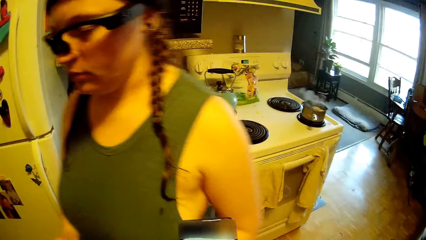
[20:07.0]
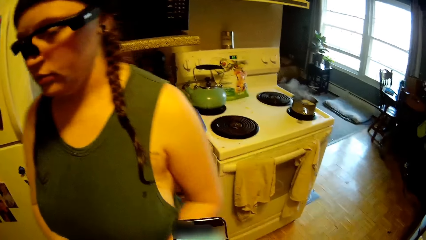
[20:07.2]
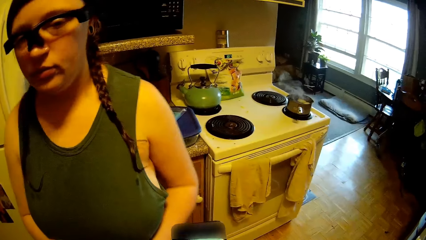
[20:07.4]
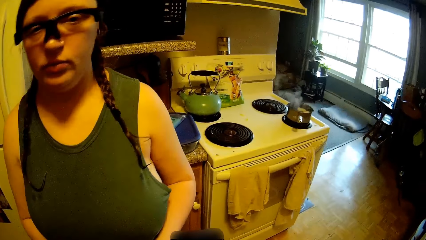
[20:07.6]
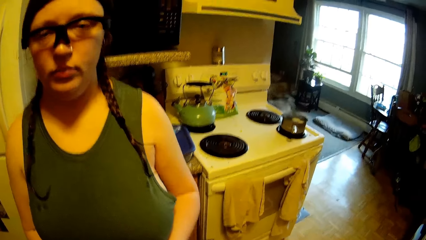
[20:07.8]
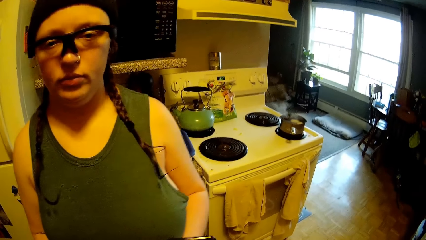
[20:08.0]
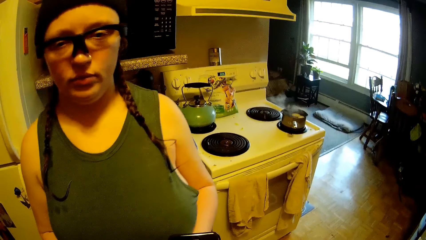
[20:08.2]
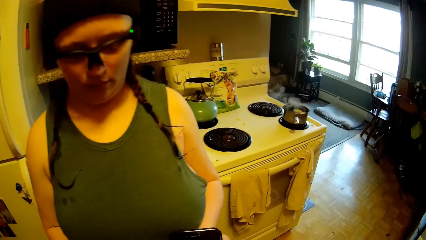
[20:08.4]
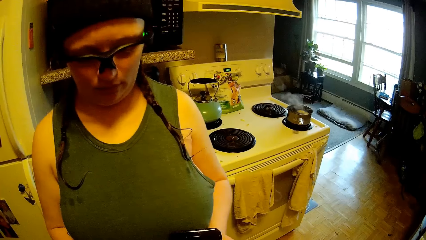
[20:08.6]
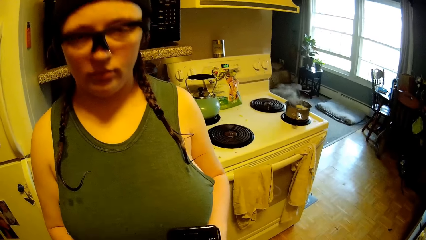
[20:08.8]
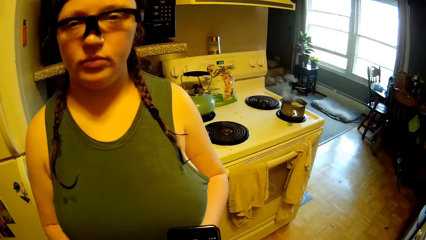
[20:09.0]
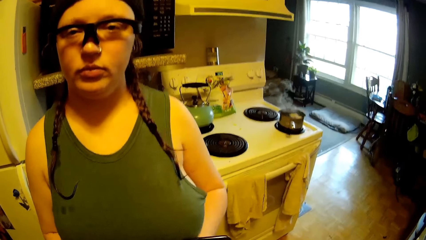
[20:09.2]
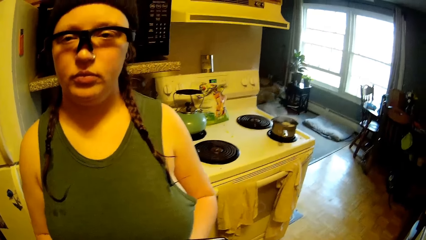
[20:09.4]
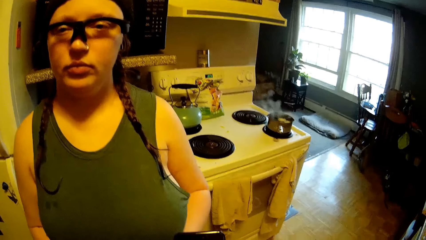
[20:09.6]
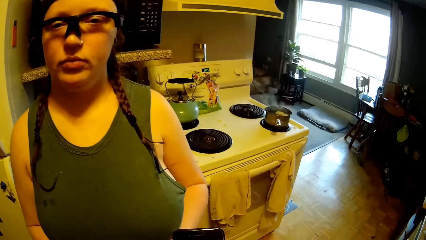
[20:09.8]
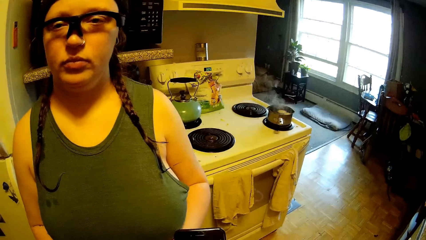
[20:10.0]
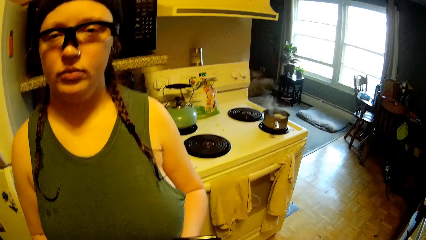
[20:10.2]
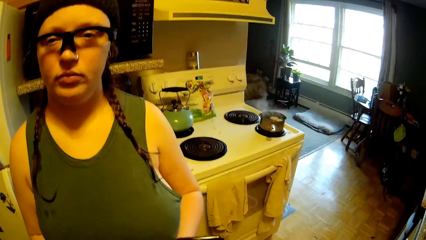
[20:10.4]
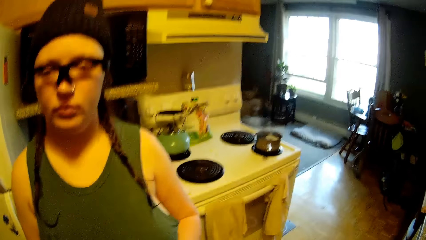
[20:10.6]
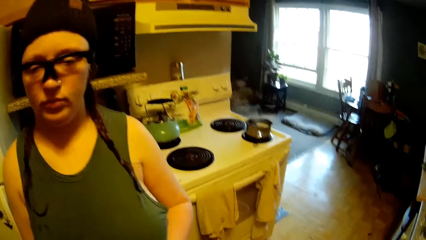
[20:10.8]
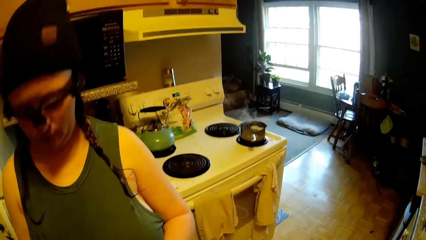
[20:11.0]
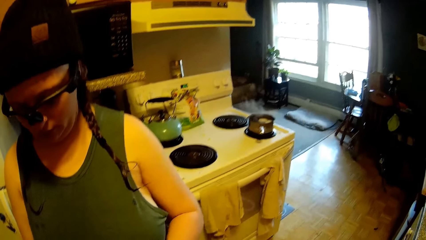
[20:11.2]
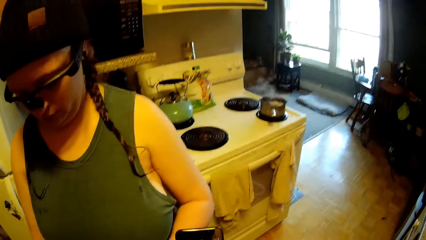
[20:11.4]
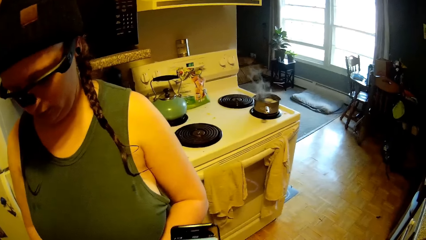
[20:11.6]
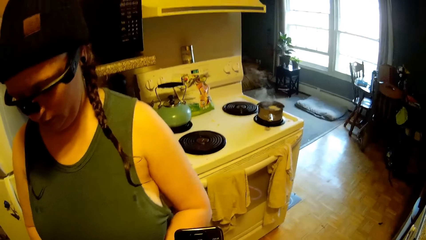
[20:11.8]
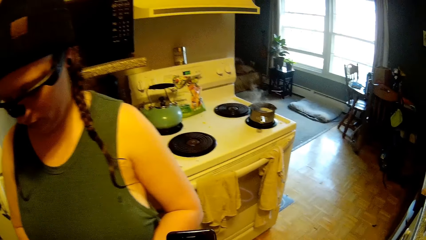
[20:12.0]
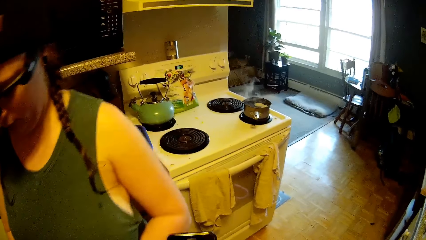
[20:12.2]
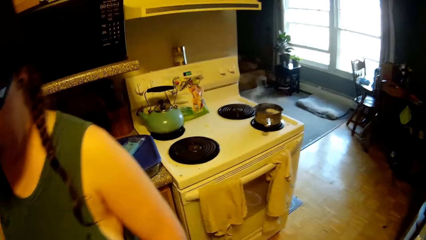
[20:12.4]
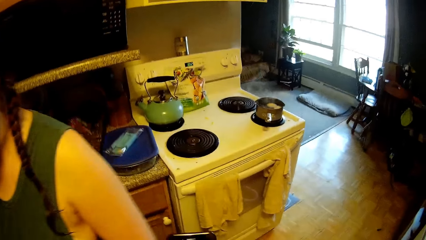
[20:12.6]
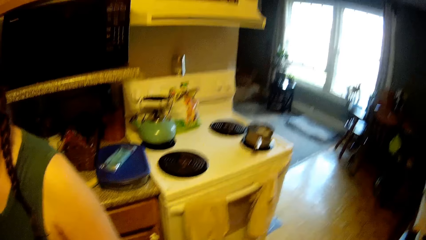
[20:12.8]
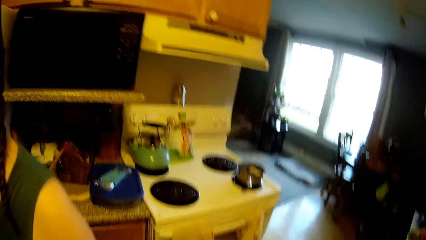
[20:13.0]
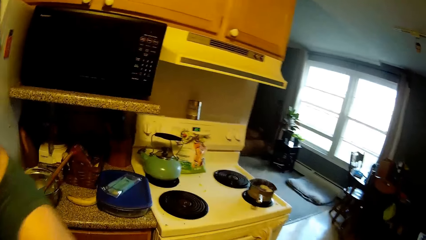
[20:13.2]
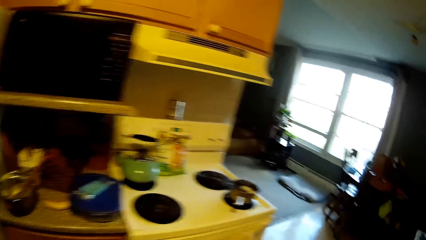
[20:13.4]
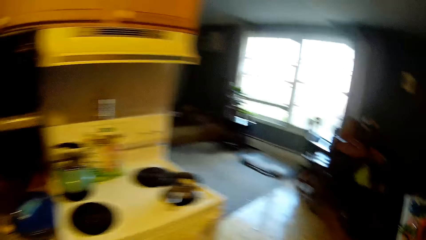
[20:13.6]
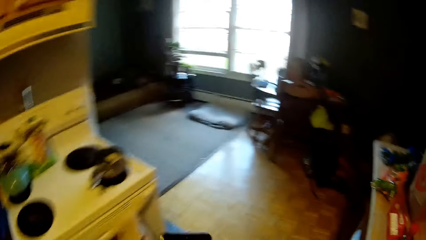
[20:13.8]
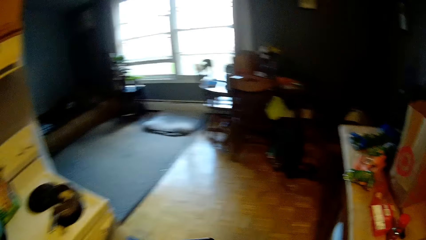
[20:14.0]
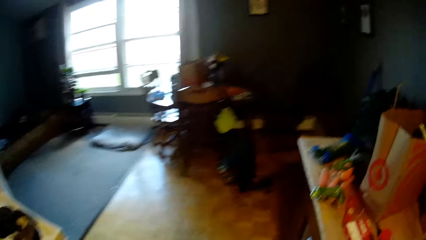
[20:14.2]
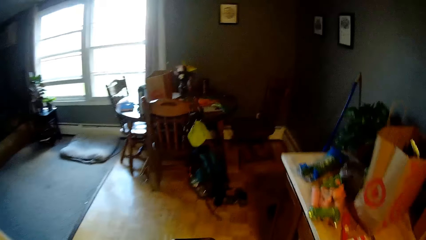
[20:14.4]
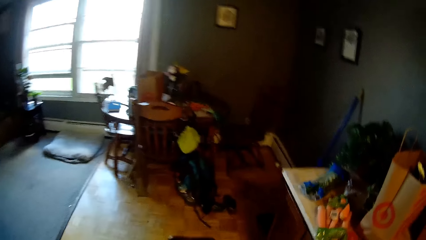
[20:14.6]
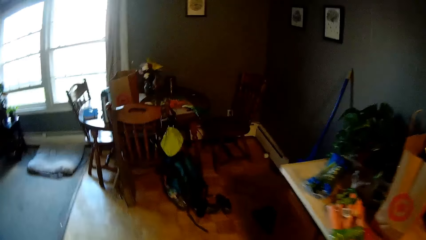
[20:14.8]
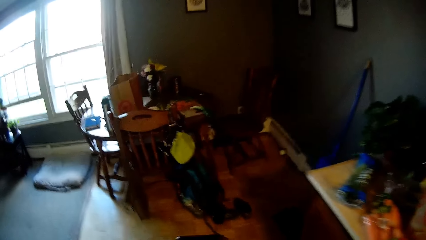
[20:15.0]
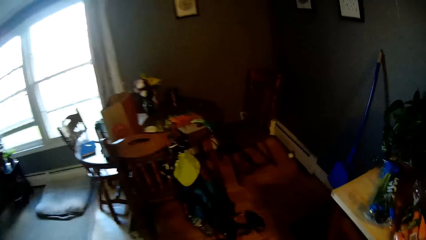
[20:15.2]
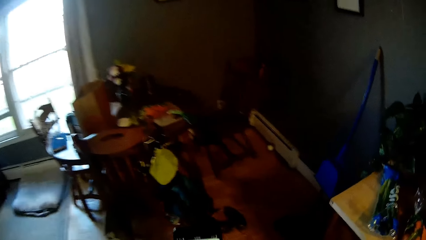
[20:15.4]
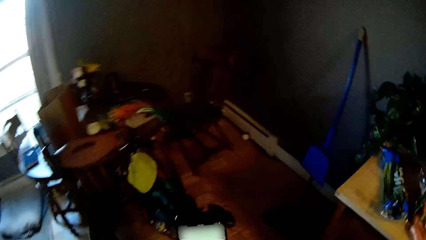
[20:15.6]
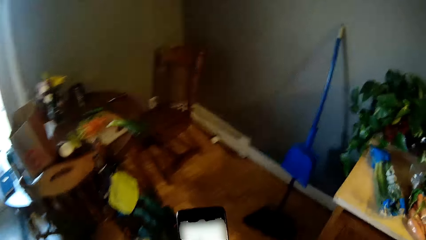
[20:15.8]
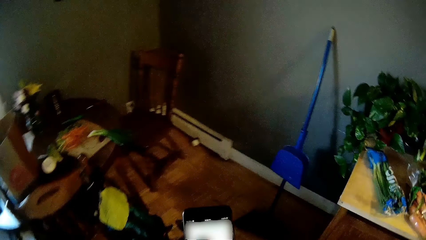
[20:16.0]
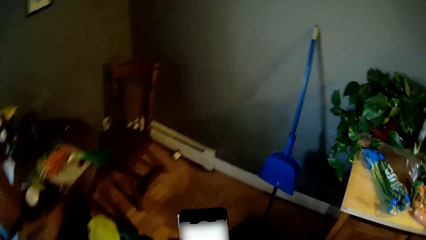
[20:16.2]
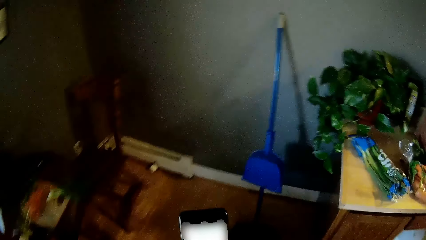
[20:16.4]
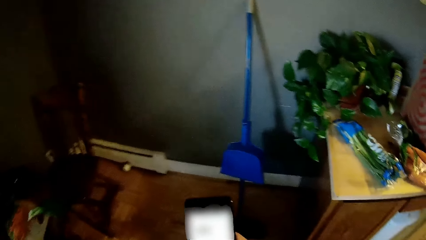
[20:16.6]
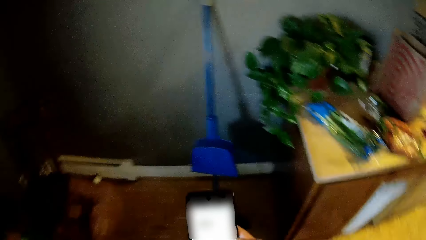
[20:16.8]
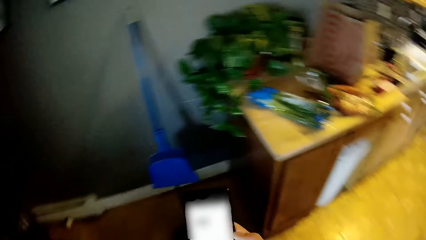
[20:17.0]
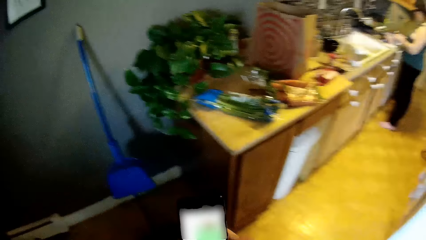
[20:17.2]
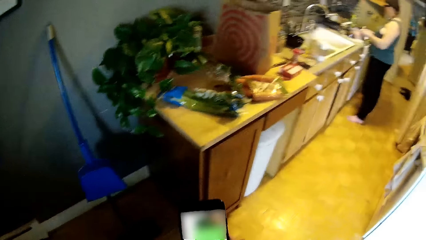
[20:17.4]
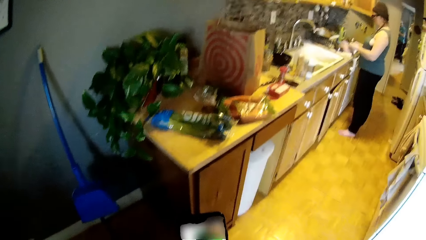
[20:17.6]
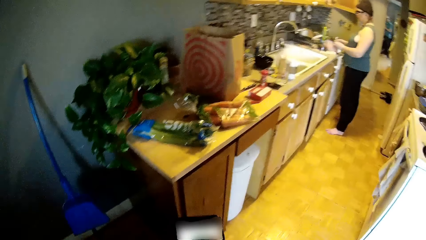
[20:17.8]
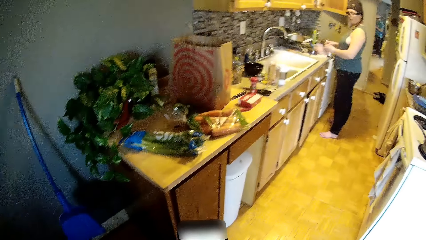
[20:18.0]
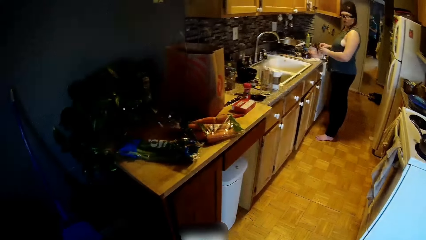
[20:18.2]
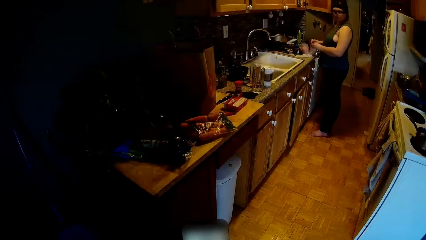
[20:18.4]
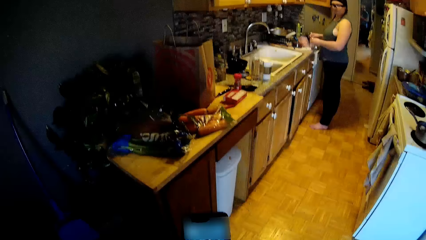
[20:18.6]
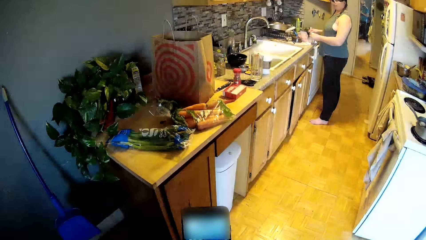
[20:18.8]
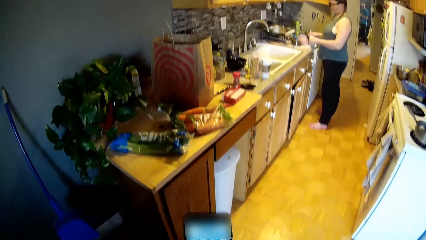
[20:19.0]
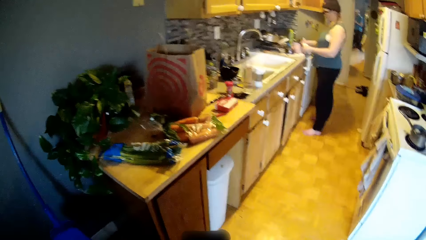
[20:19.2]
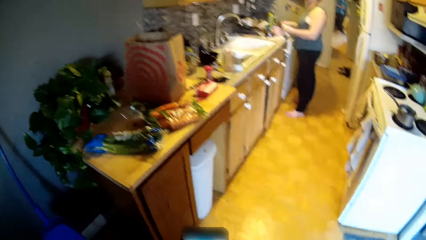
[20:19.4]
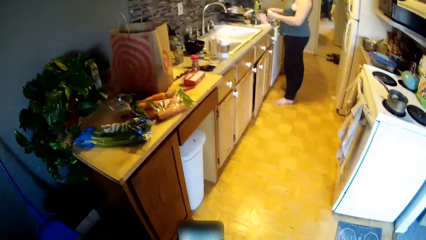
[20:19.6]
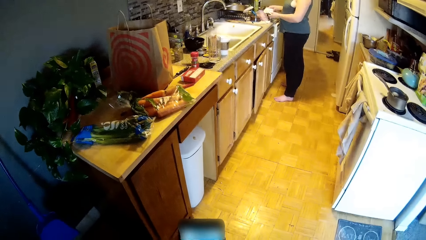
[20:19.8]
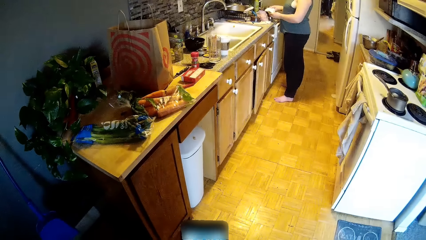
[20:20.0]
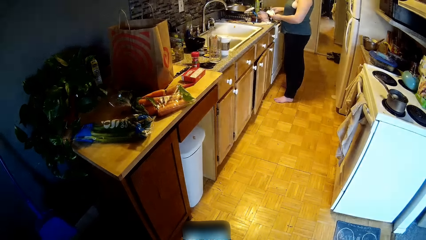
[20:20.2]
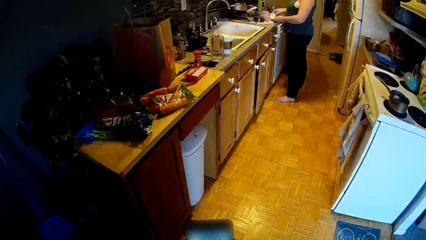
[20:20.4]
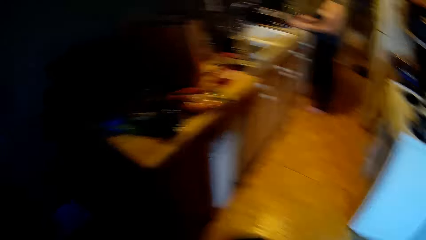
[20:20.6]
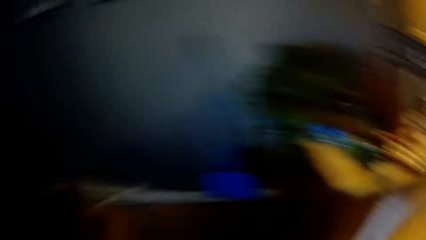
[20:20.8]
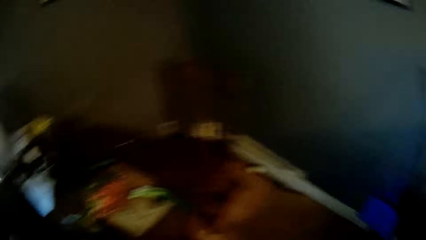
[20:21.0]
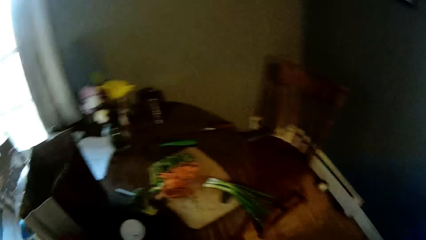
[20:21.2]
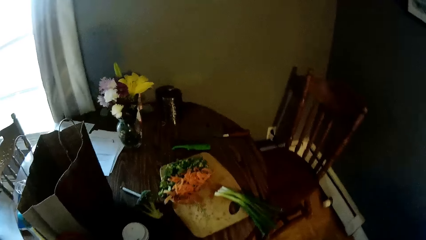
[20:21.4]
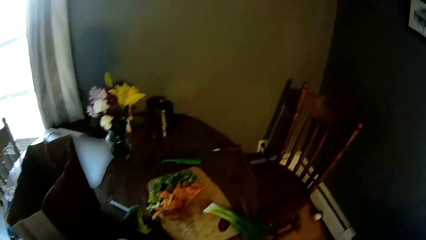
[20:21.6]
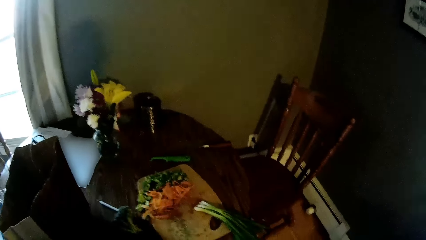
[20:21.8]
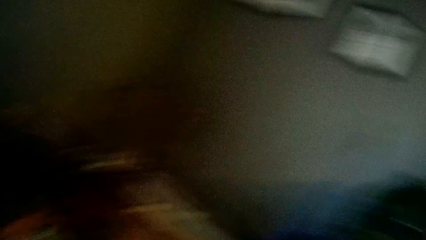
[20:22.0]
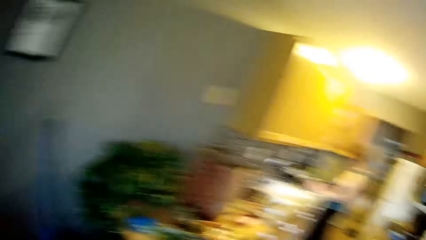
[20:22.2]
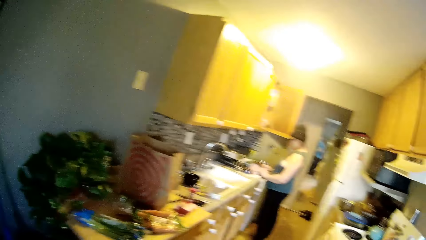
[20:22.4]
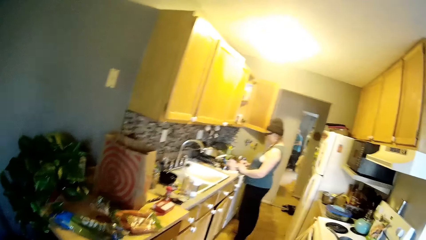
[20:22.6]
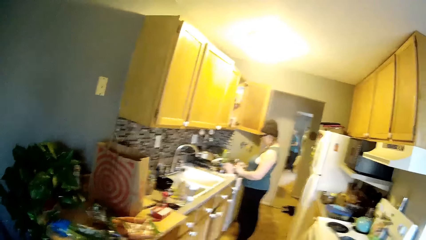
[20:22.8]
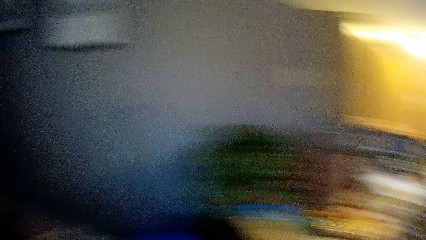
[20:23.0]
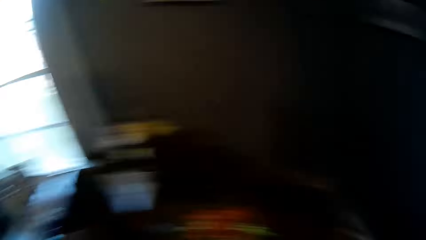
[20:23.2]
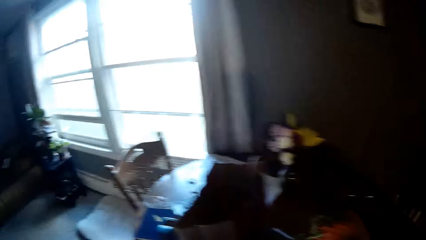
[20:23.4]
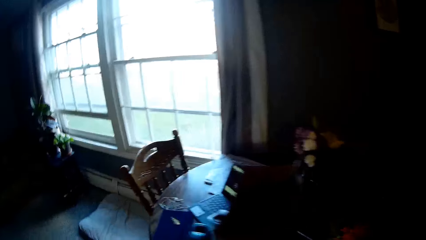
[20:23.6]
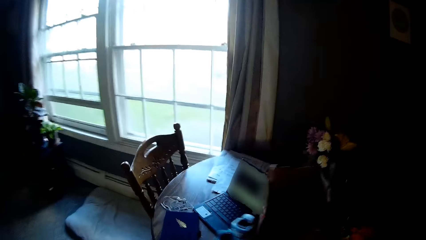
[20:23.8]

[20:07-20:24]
A woman walks around the kitchen. The camera wearer reads on the phone. They walk around the house. They use the phone. They walk around the house. The woman opens something. The camera wearer looks around the house. They converse with the woman.
